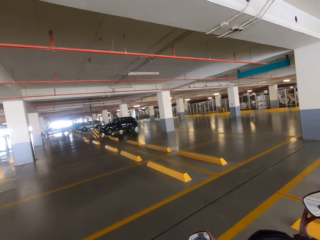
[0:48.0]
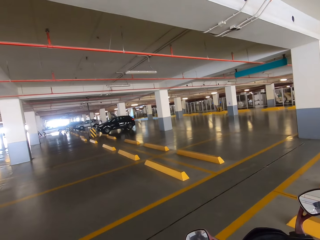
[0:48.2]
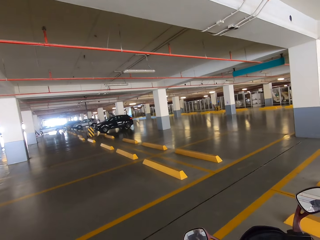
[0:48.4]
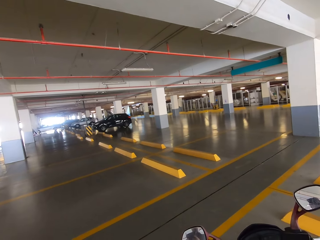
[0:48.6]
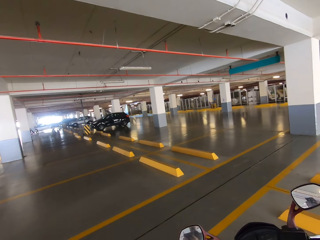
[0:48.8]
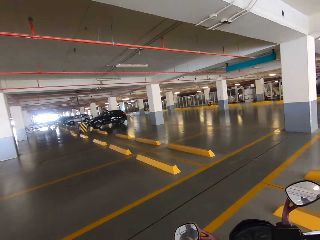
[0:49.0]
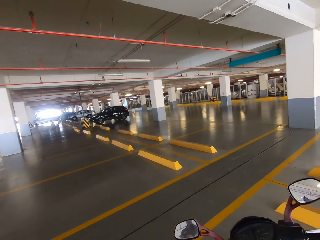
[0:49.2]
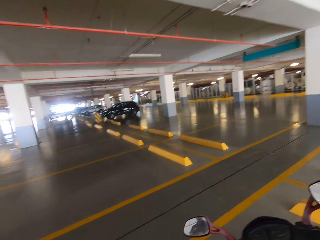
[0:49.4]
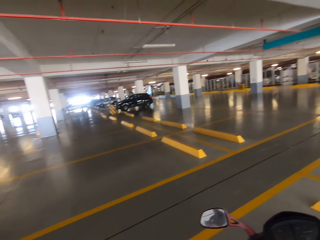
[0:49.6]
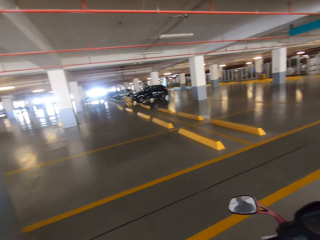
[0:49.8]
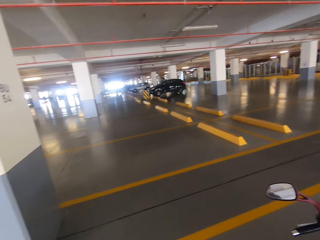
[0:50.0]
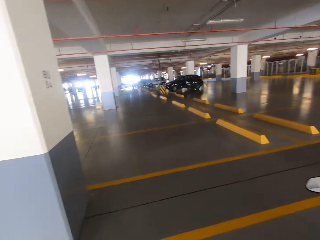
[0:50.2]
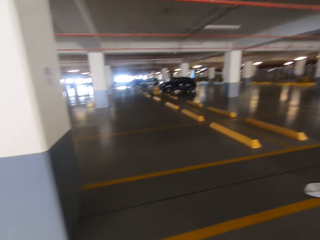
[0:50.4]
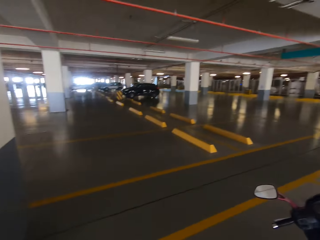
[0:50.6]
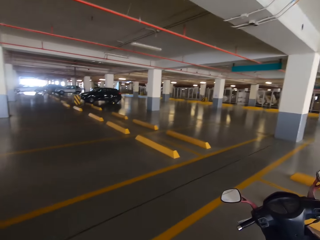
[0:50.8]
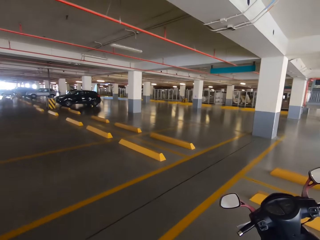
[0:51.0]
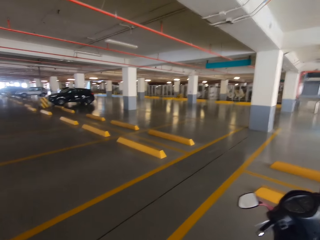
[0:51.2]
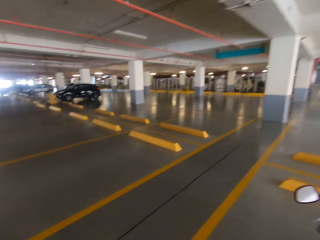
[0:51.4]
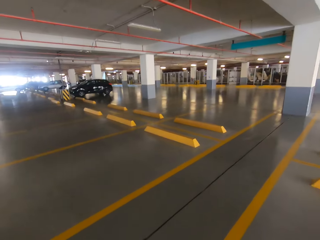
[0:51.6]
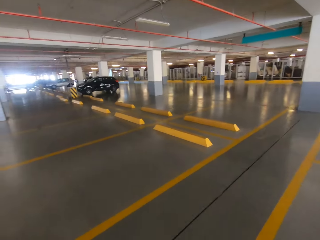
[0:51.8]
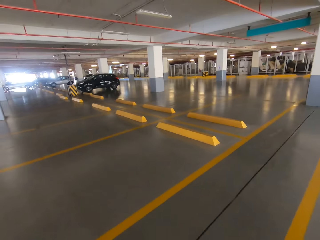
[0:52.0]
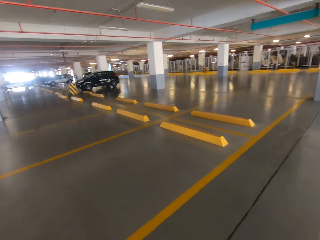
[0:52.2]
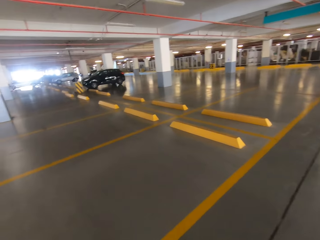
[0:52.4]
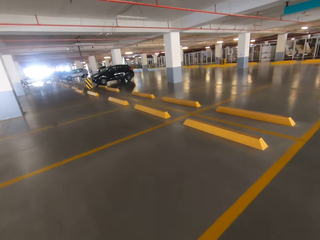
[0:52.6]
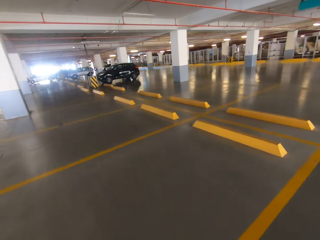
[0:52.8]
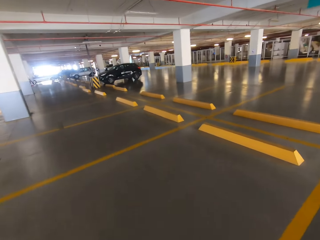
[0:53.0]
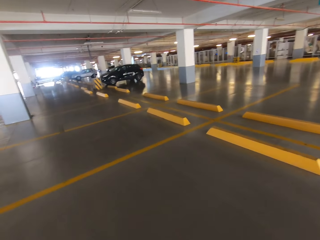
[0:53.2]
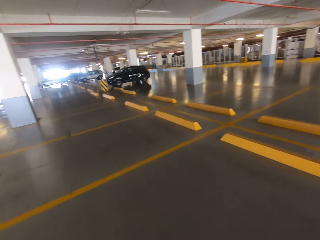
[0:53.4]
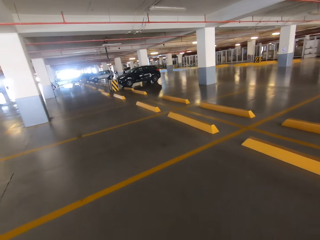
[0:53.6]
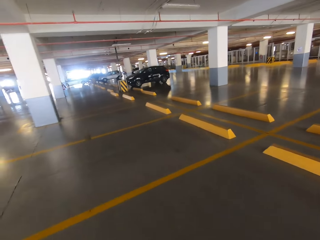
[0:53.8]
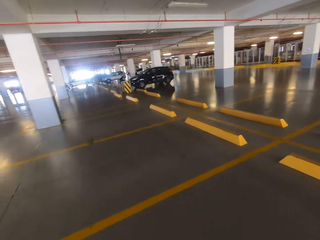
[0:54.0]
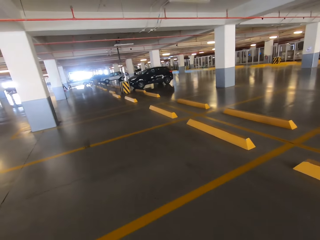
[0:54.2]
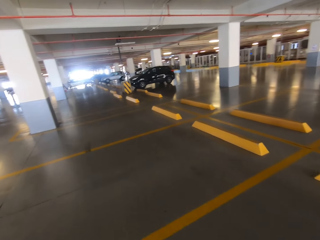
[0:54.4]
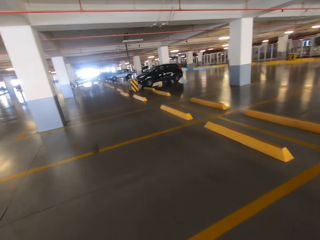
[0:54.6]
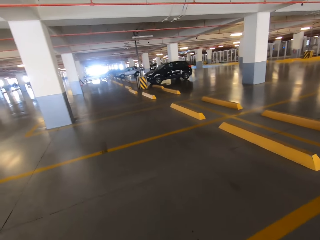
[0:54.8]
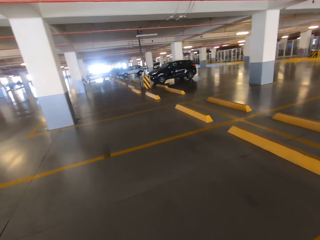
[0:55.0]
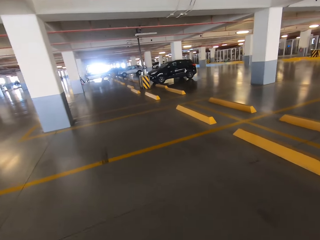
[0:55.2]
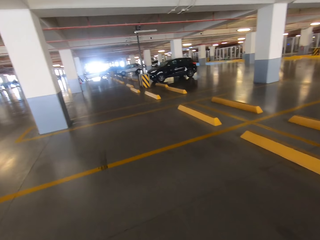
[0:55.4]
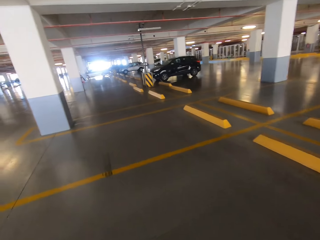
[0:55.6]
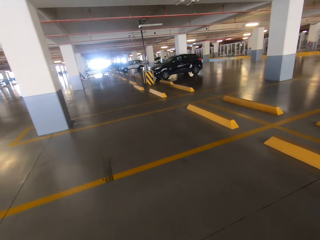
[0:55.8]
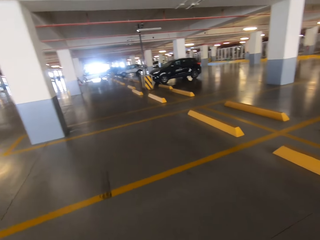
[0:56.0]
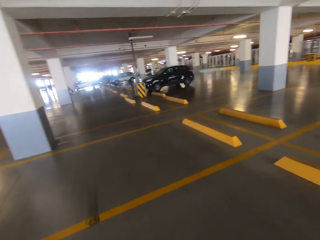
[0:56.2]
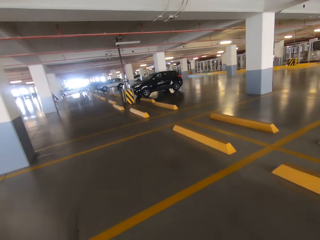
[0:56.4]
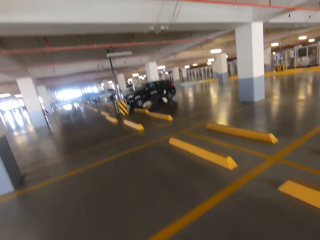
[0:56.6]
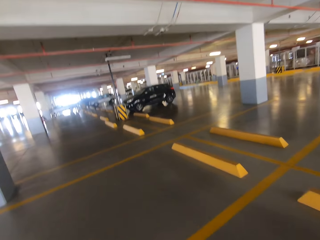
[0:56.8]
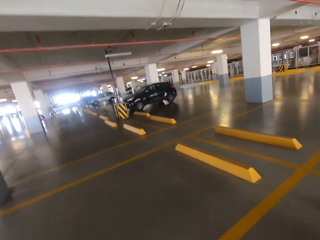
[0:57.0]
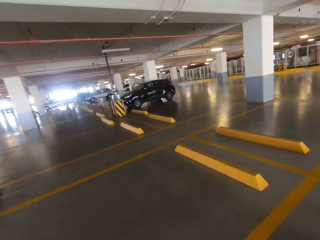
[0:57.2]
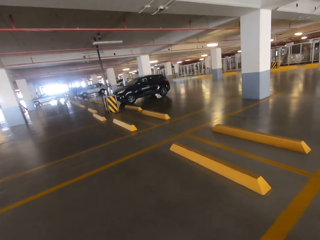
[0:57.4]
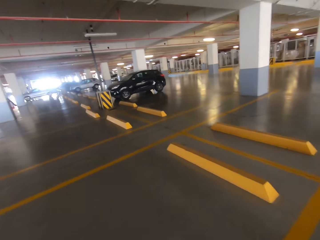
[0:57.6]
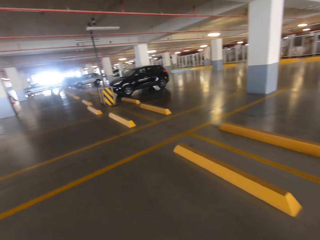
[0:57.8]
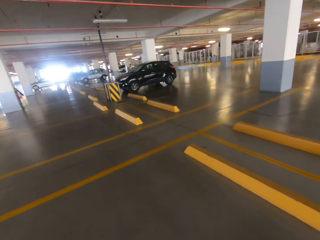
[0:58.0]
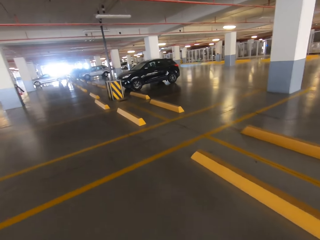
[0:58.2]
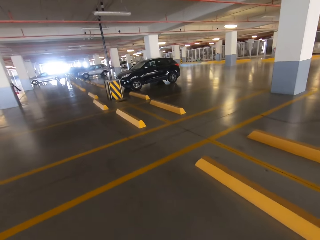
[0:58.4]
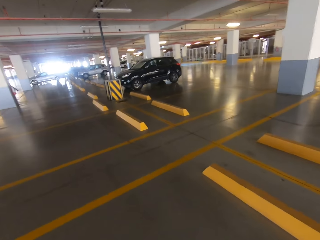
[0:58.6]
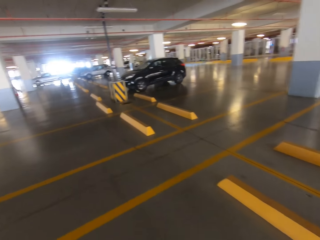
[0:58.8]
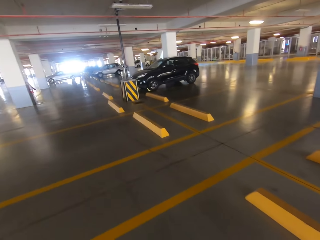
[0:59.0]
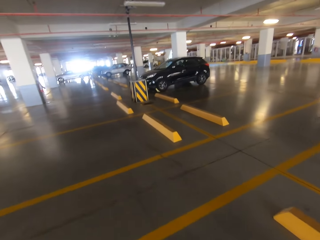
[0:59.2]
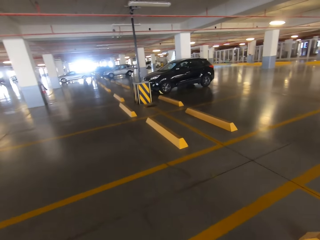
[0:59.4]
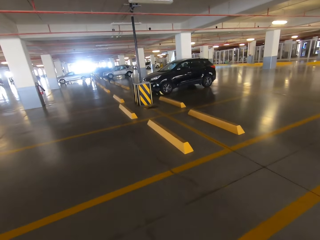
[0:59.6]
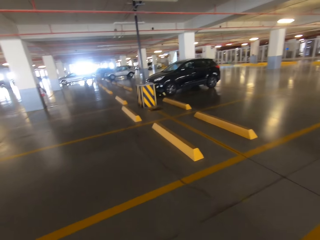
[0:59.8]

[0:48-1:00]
The camera wearer looks around the basement. They walk around in the parking lot.

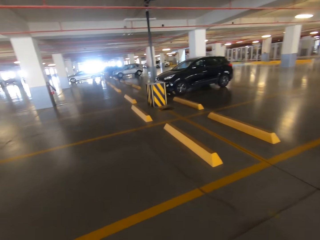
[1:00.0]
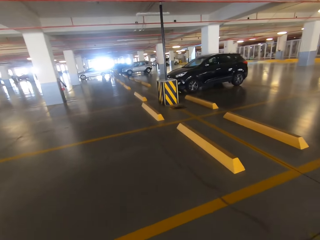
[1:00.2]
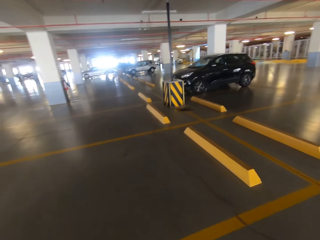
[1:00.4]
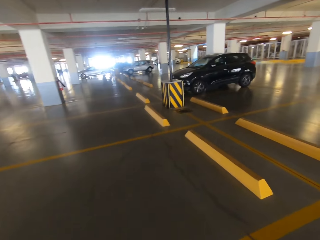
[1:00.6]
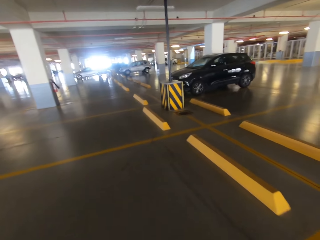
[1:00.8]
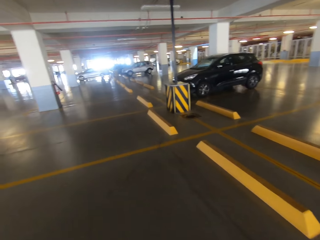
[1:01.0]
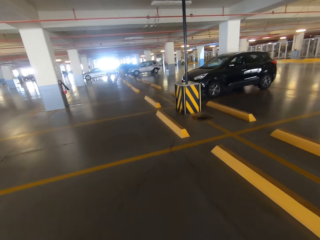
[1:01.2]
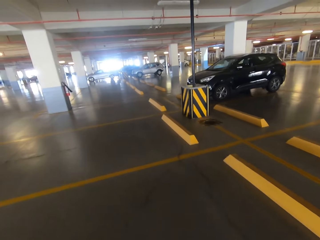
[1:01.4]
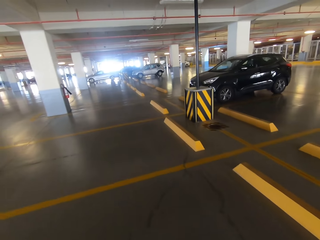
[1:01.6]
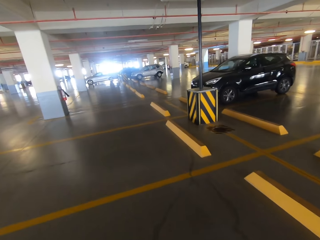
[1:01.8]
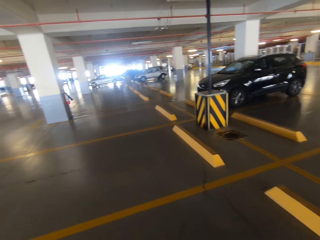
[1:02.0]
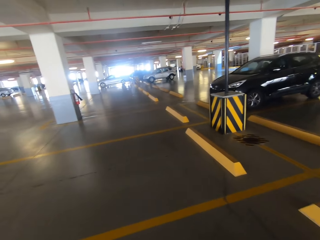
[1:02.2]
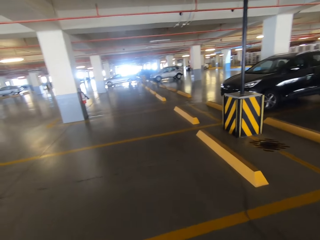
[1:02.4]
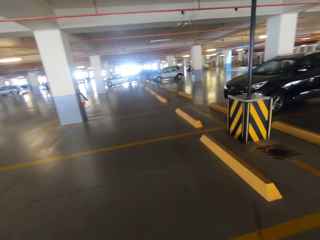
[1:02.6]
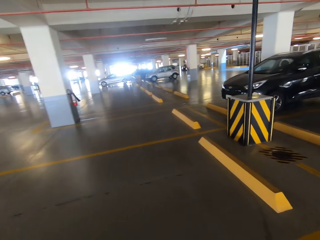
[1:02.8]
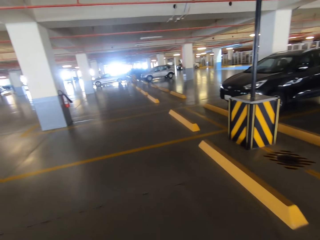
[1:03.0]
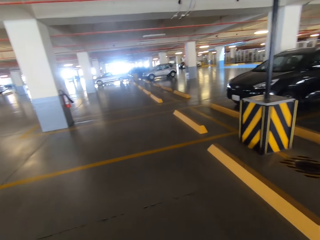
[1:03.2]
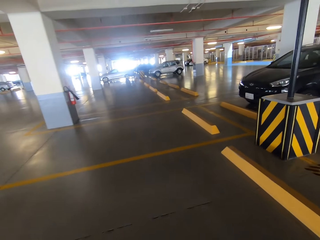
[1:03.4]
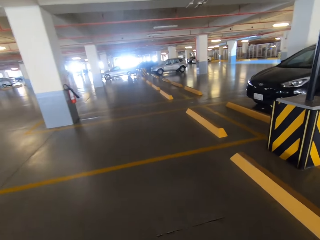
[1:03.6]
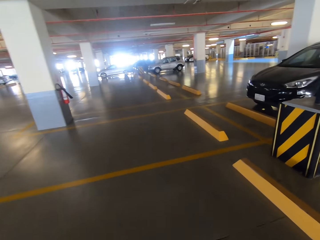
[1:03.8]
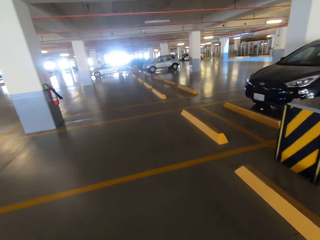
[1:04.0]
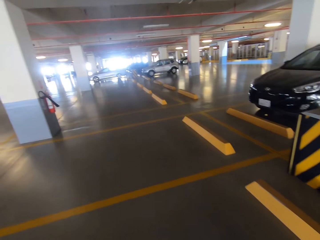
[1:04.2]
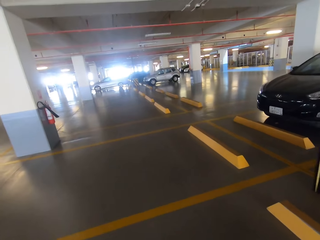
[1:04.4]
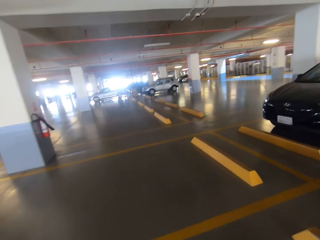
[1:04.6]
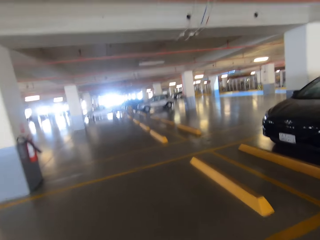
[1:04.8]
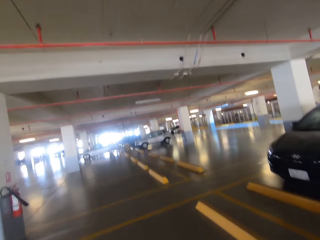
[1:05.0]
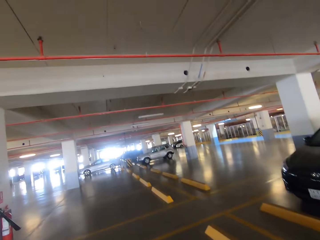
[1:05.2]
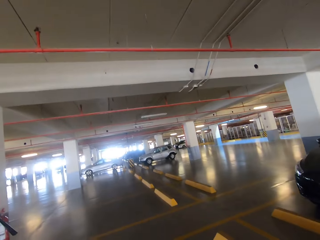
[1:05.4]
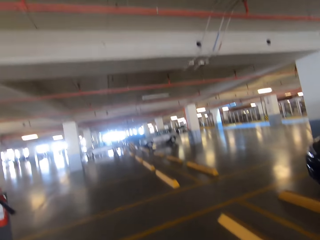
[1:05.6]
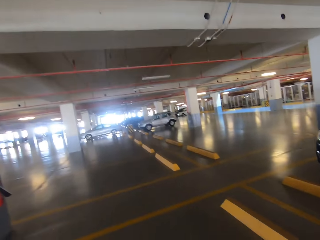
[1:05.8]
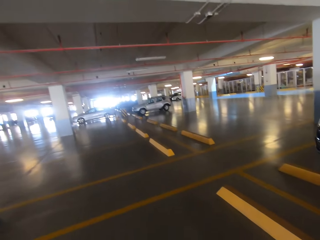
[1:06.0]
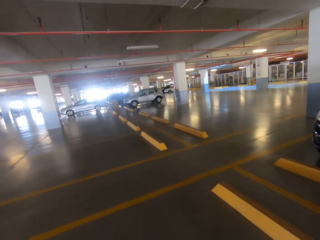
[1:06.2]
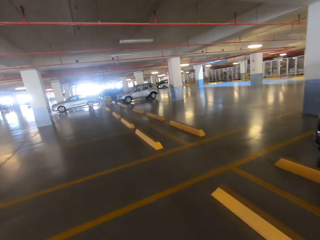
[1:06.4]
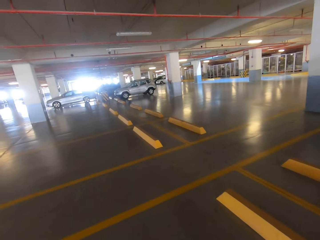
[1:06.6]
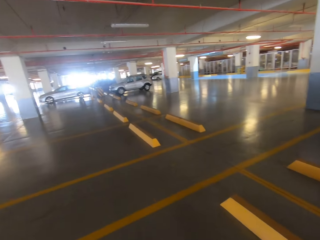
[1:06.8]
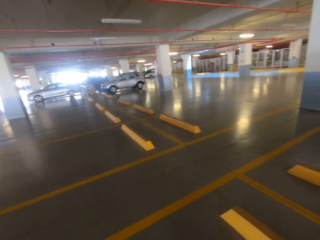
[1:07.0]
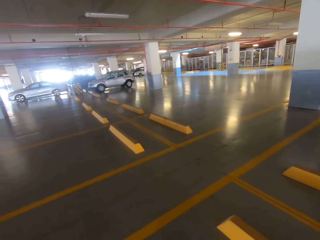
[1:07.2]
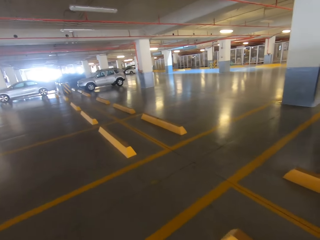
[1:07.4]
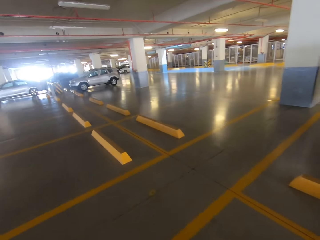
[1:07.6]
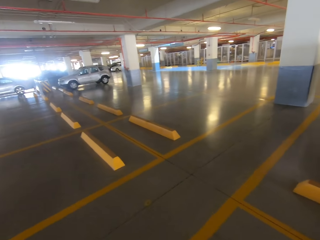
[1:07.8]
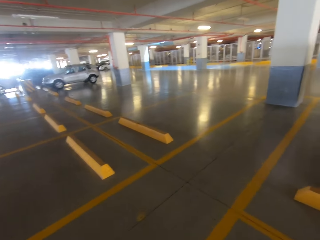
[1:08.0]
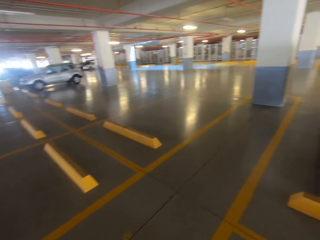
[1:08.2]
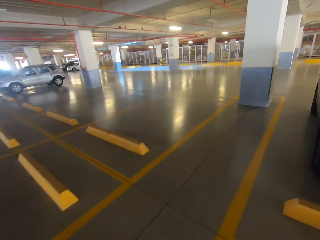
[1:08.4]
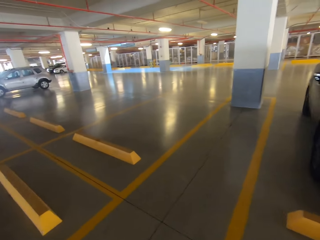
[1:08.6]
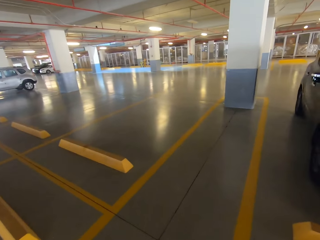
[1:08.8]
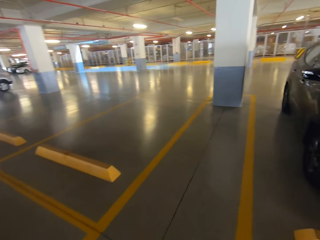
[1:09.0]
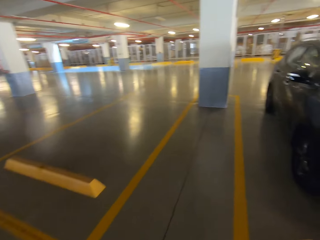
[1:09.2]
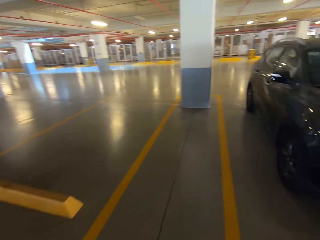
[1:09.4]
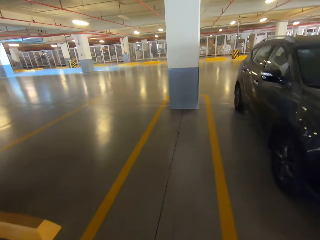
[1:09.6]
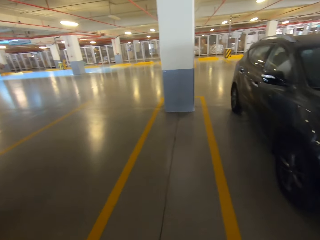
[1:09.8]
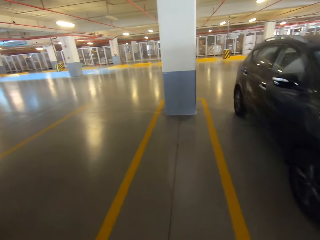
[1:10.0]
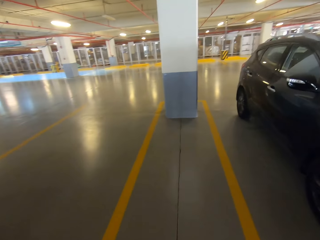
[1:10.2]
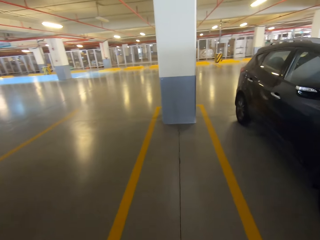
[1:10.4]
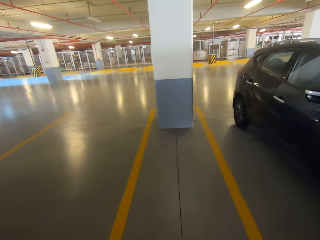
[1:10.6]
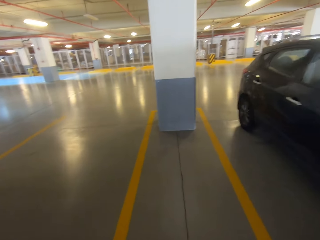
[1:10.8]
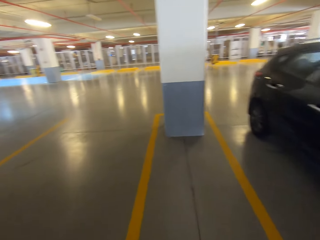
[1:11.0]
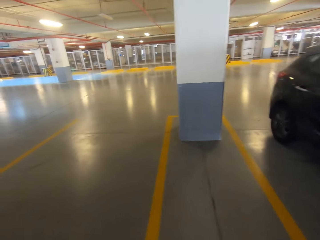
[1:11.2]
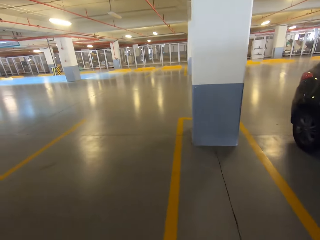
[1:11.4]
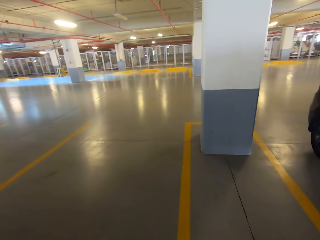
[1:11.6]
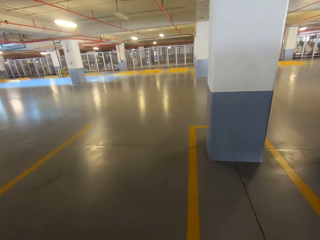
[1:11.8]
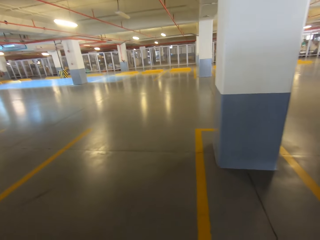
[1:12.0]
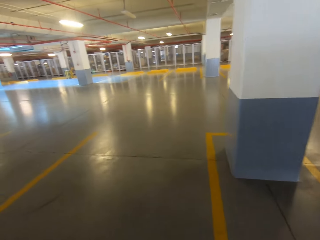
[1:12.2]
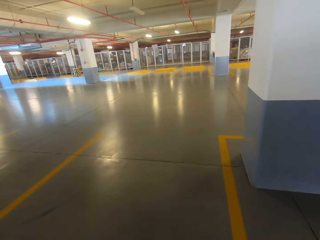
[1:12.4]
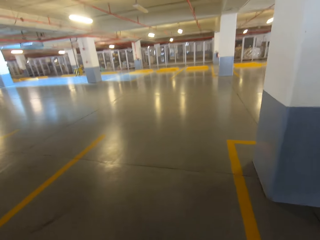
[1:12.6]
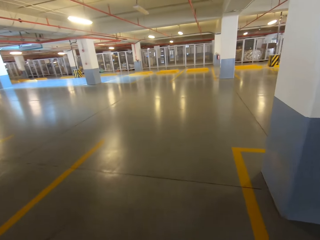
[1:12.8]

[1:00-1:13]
The camera wearer turns to the right.
